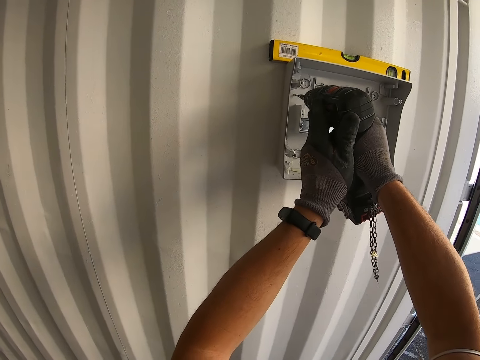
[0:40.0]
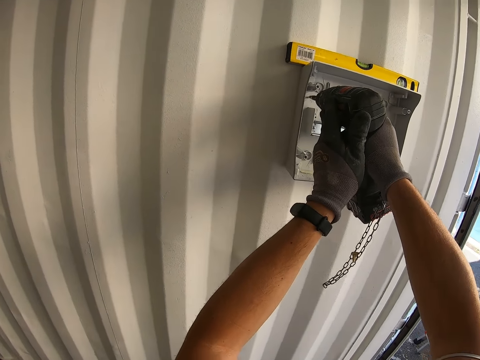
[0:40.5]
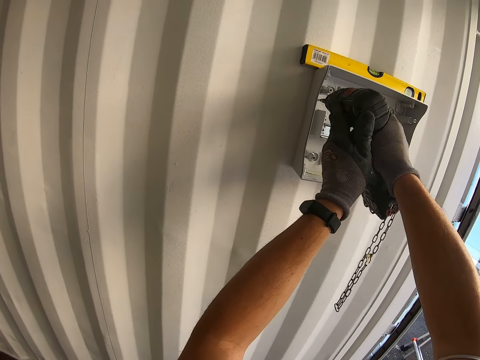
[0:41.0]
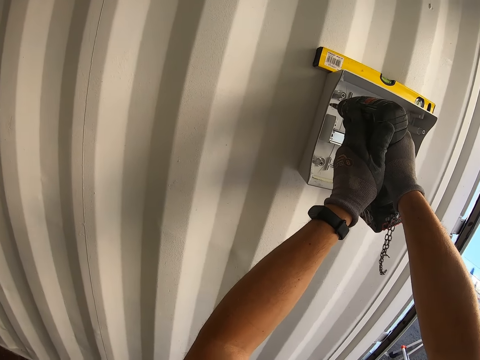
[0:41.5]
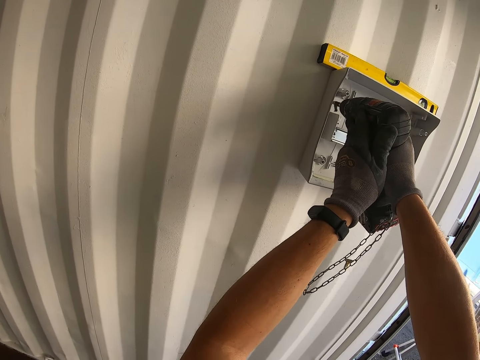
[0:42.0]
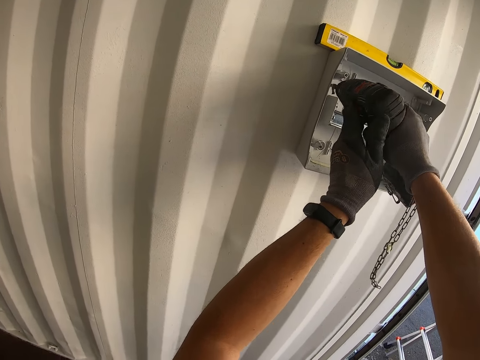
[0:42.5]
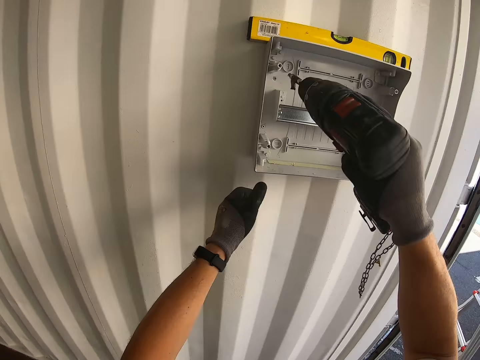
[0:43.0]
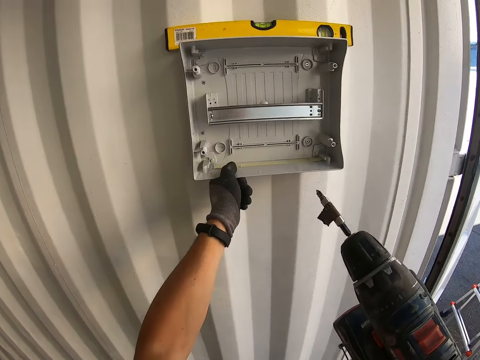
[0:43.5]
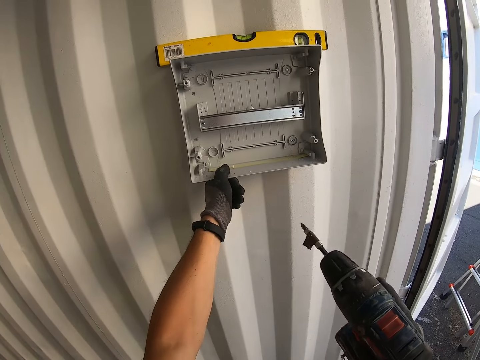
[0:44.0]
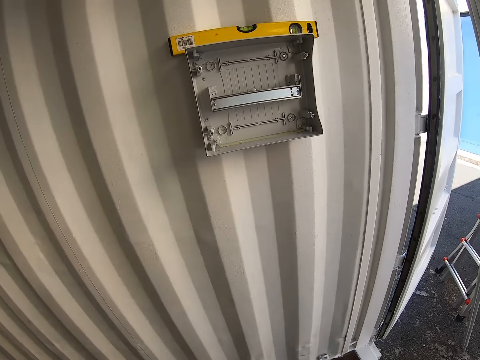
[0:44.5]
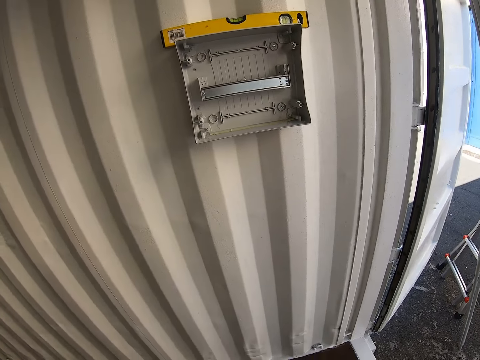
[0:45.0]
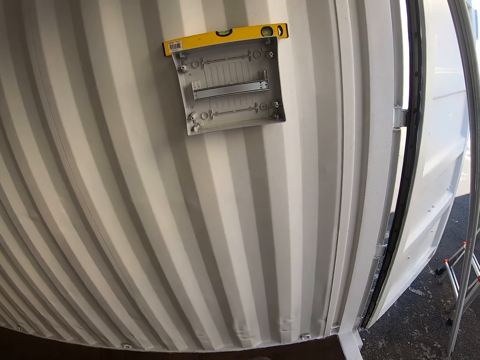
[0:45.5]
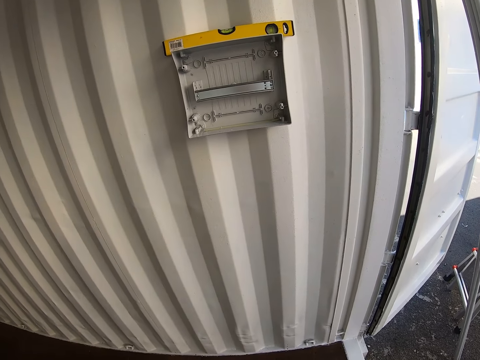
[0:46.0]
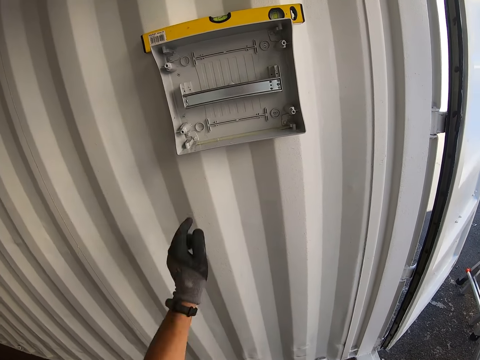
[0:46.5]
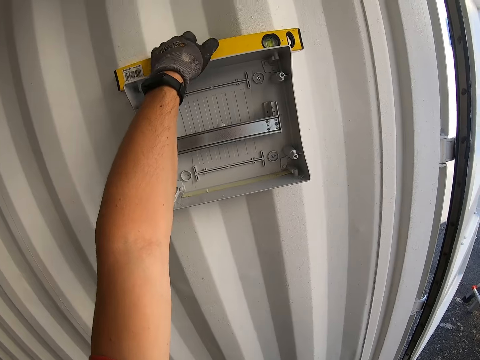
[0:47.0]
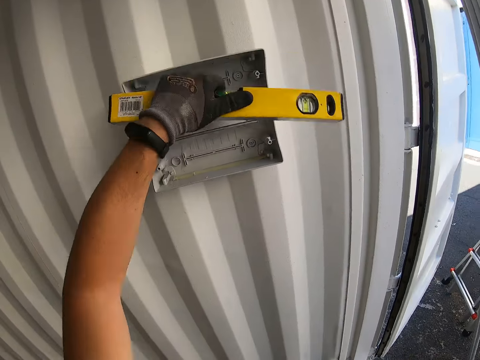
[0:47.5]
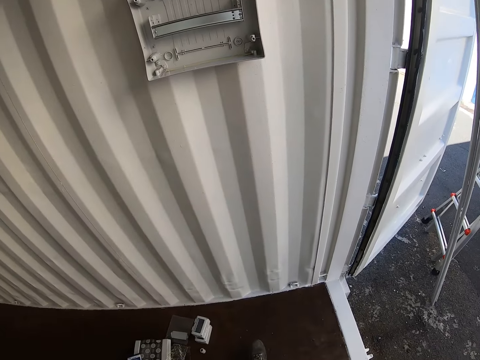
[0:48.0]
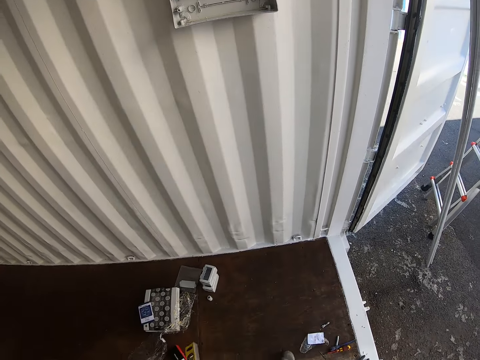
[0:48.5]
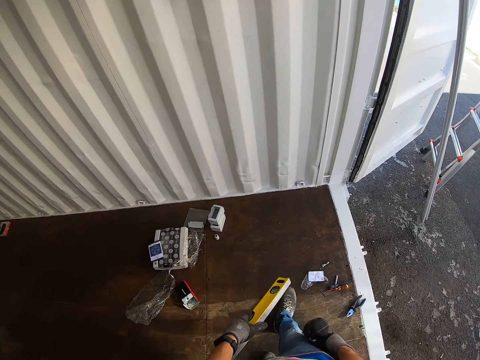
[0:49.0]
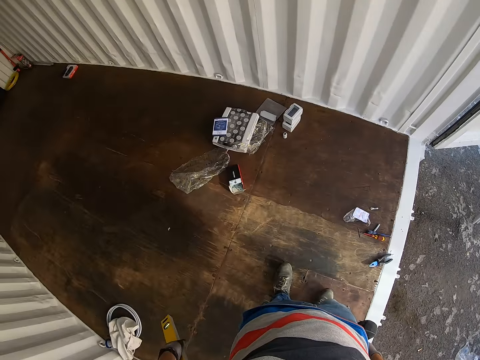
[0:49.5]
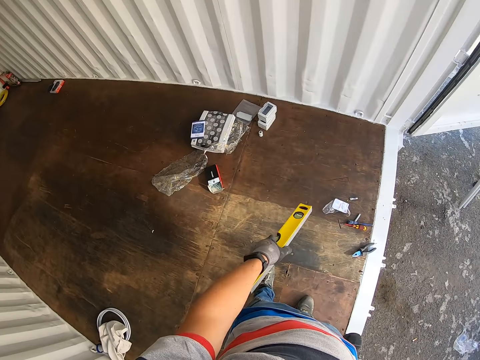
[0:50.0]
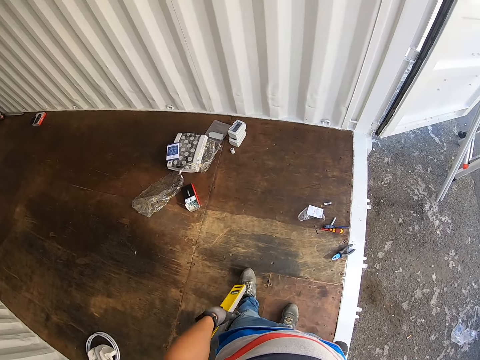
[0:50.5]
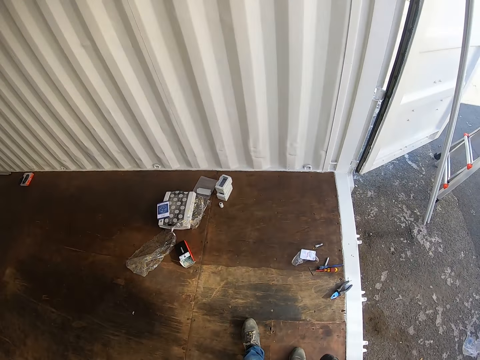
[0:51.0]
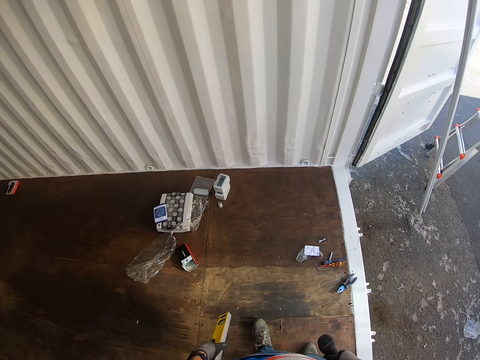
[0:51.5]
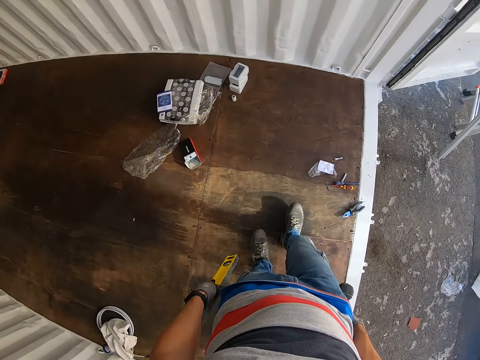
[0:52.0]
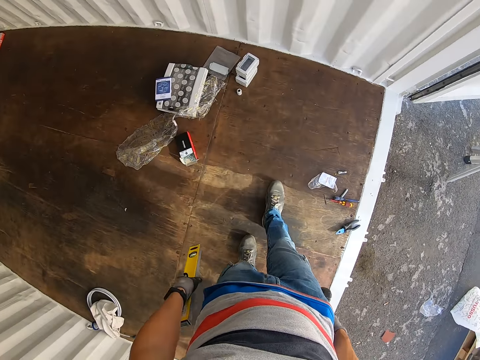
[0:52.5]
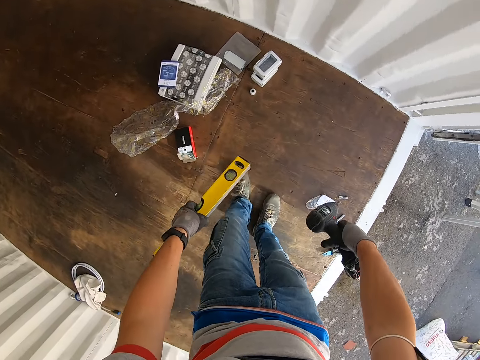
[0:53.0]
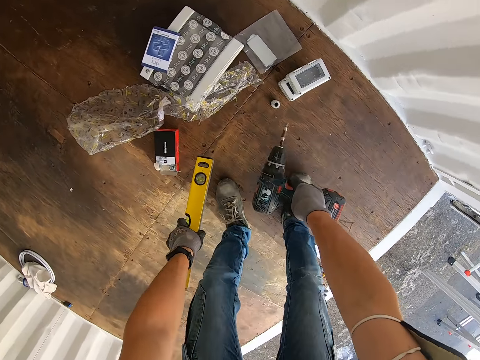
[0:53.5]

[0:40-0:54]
The camera wearer shakes the socket box. They pick up the spirit level. They look around the room.

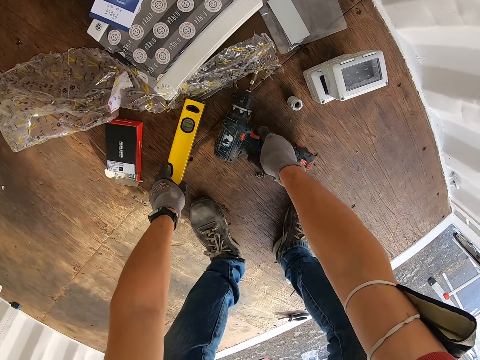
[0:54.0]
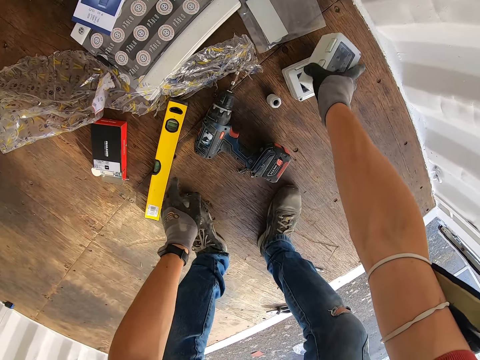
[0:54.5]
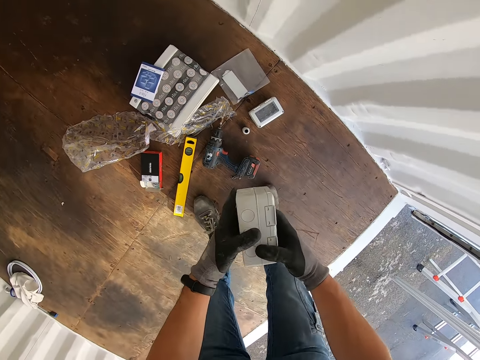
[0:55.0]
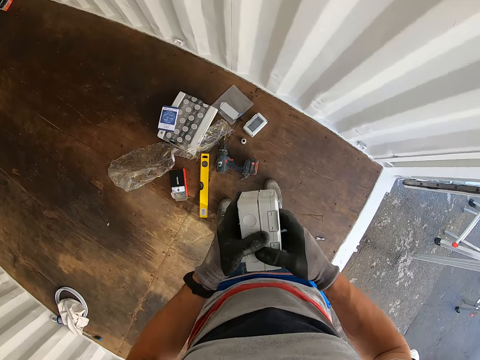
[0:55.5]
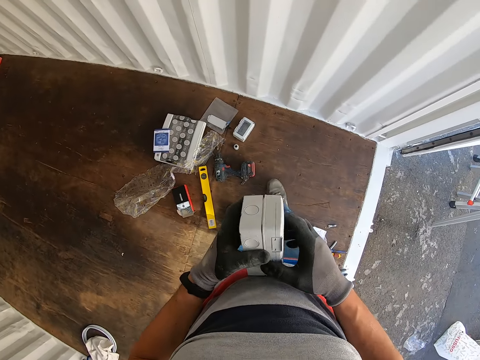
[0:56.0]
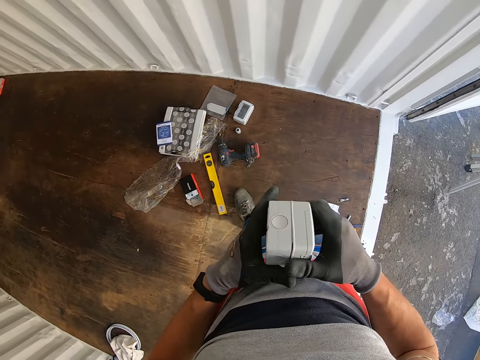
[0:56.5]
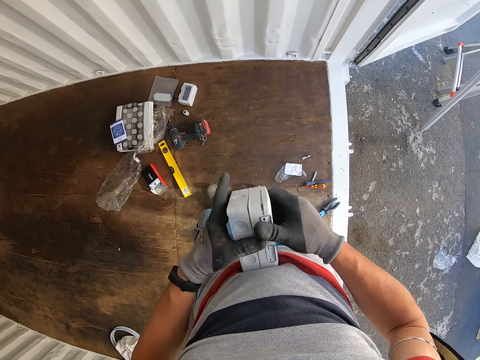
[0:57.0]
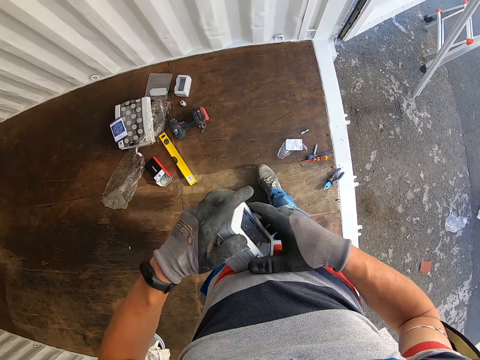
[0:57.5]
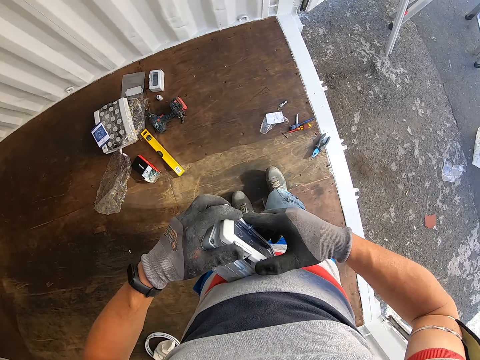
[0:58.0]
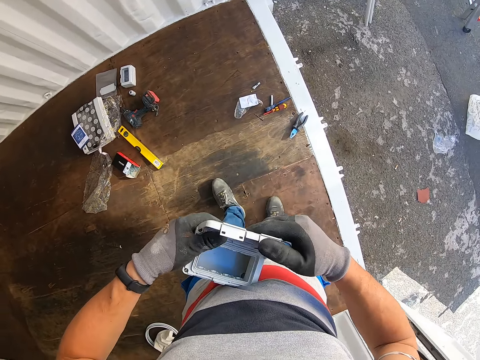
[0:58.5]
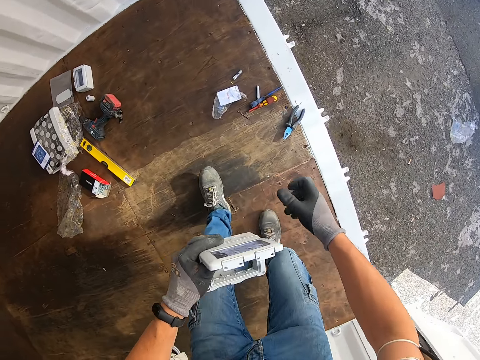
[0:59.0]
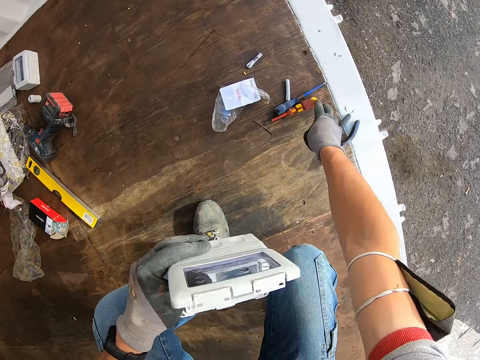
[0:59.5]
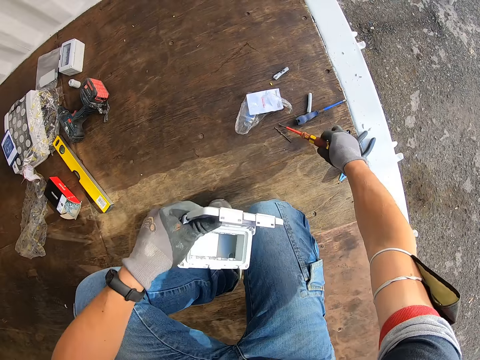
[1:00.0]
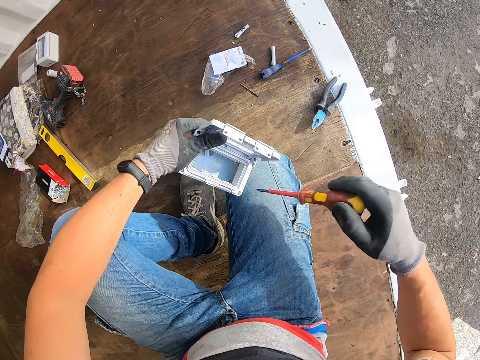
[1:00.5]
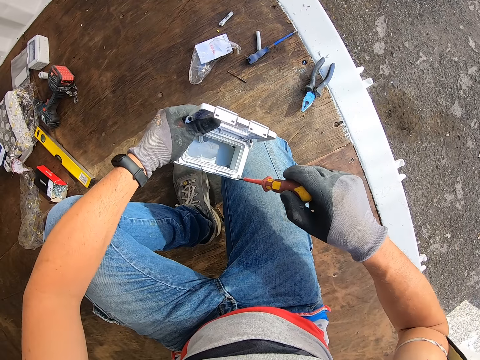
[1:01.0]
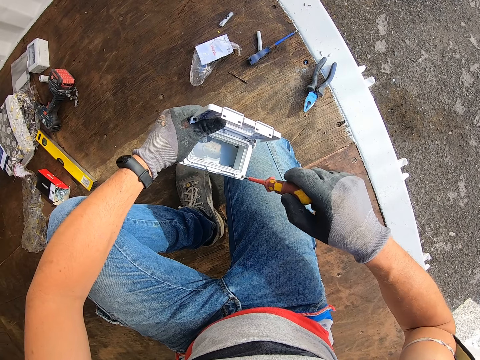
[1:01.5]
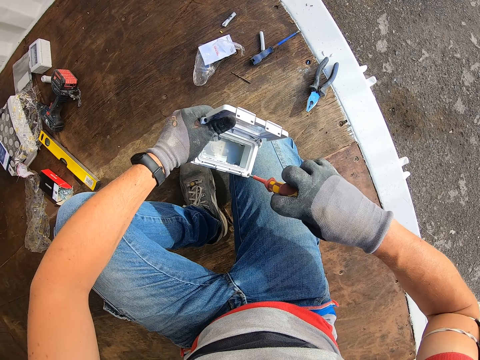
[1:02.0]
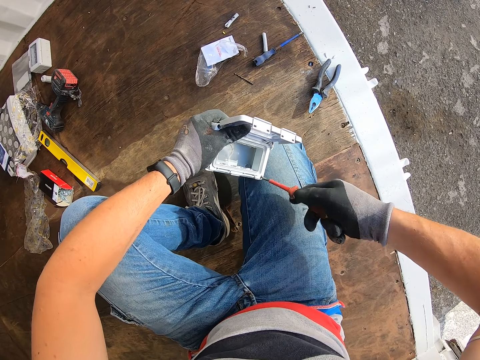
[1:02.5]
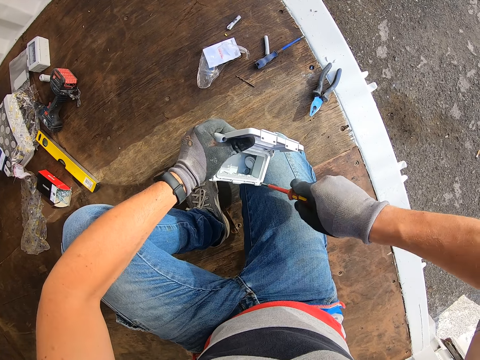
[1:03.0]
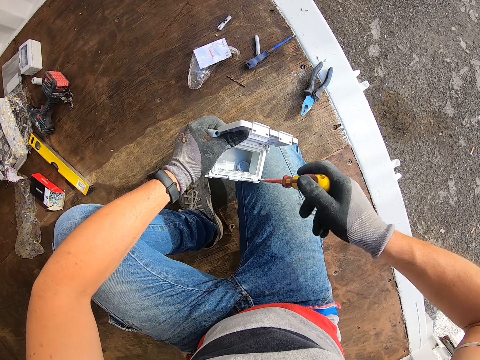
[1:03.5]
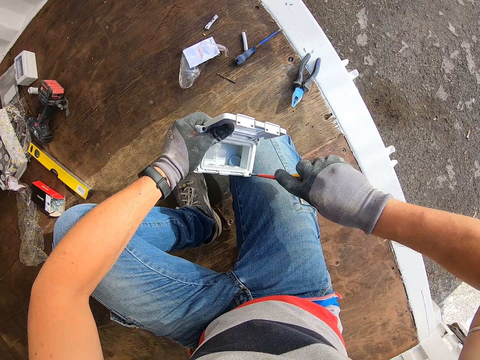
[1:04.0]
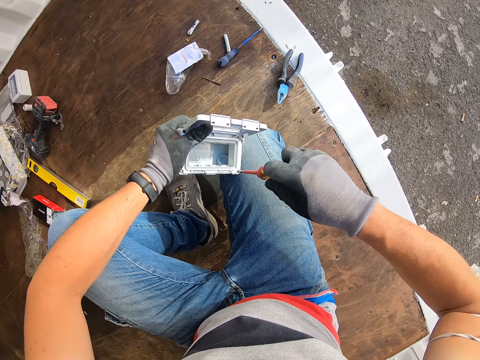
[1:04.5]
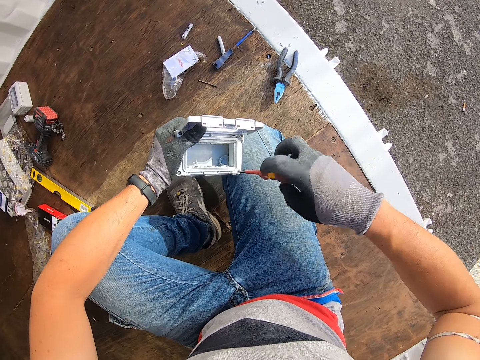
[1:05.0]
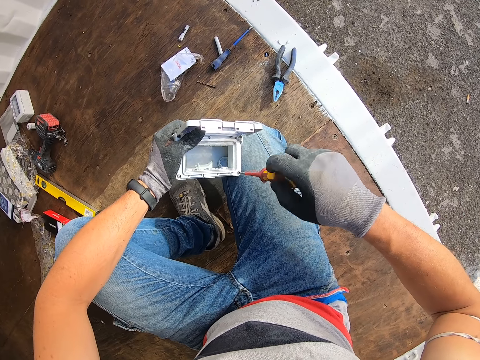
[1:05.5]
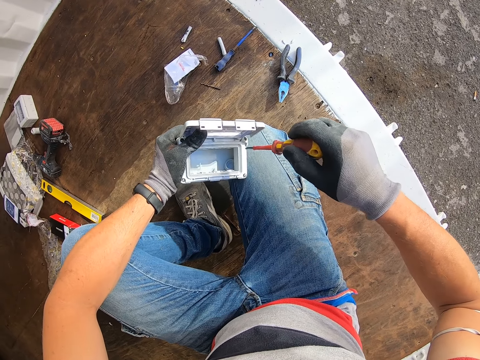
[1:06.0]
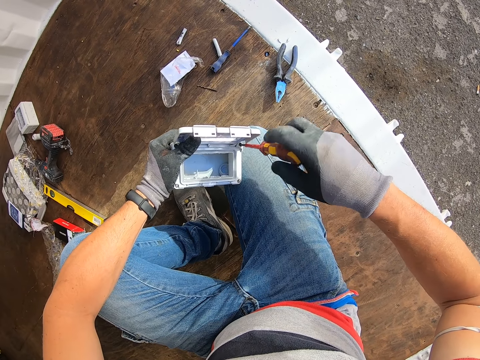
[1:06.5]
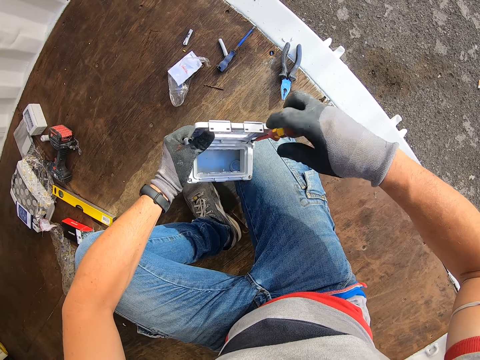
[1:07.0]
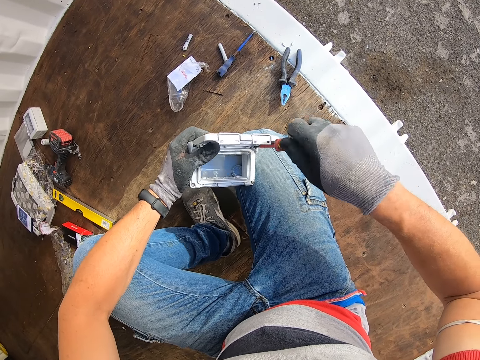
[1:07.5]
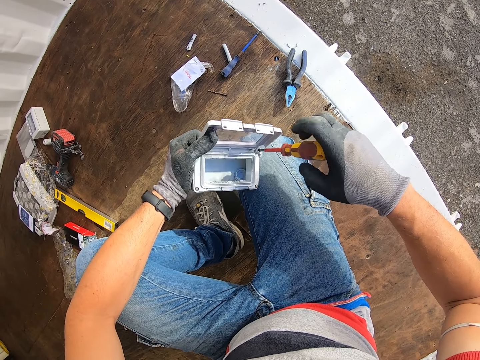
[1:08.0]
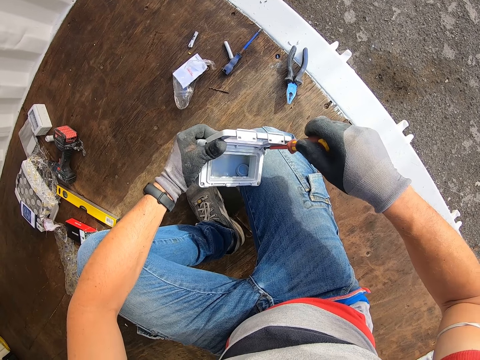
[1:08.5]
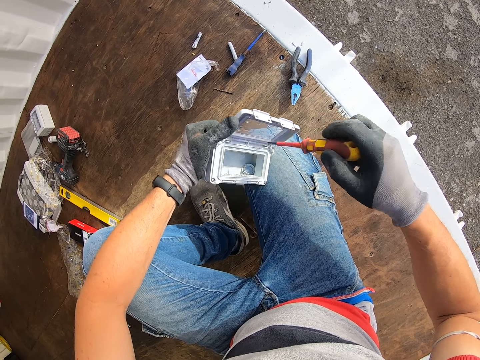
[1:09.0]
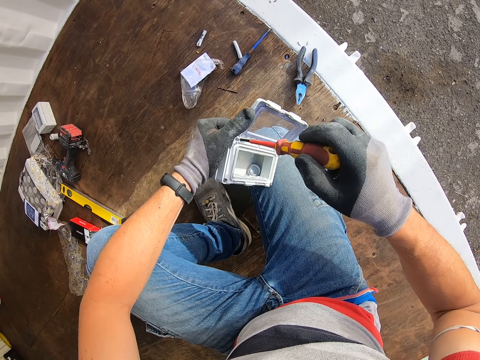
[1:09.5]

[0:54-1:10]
The camera wearer drops the nail gun on the floor. They pick up the socket box. They open the socket box. They pick up the screwdriver on the floor. They open the device with the screwdriver. They loosen the nuts with the screwdriver.
